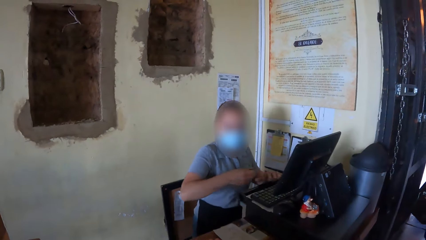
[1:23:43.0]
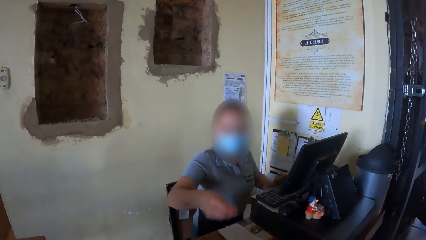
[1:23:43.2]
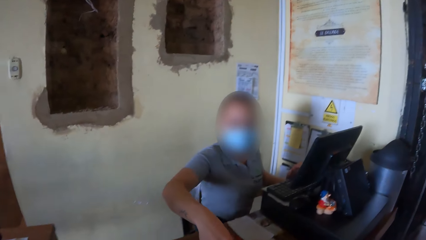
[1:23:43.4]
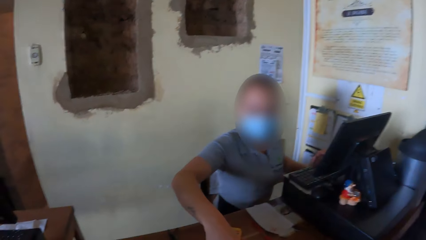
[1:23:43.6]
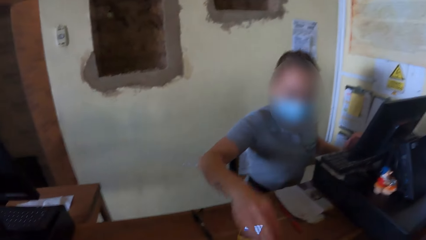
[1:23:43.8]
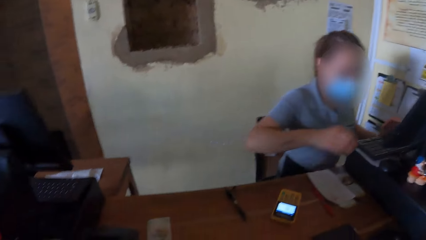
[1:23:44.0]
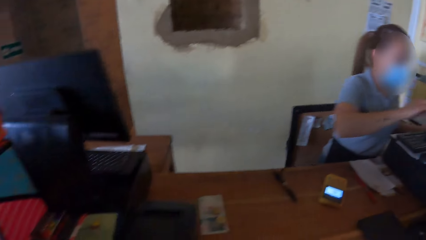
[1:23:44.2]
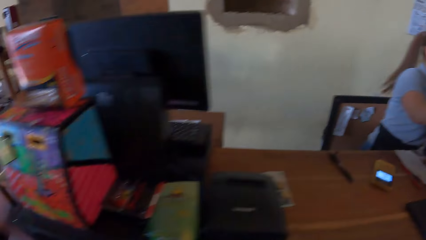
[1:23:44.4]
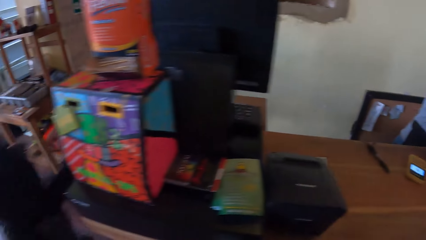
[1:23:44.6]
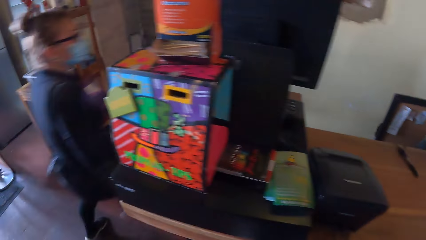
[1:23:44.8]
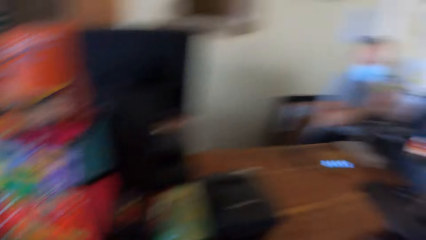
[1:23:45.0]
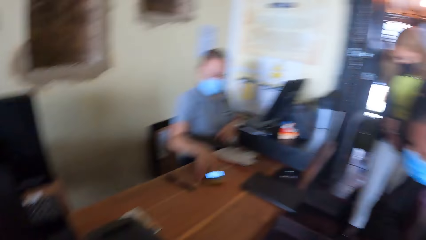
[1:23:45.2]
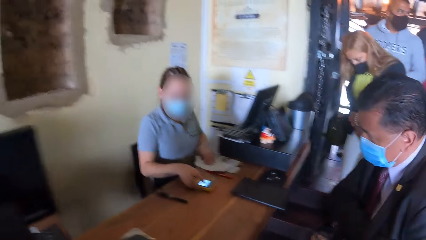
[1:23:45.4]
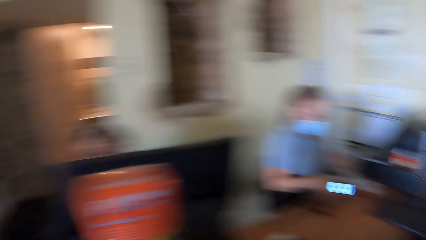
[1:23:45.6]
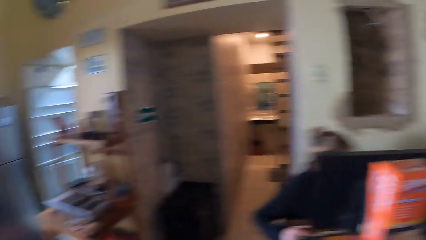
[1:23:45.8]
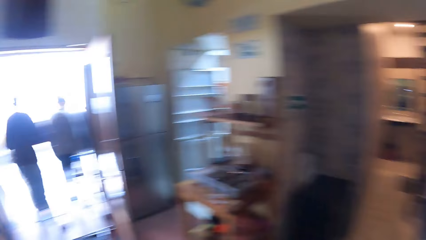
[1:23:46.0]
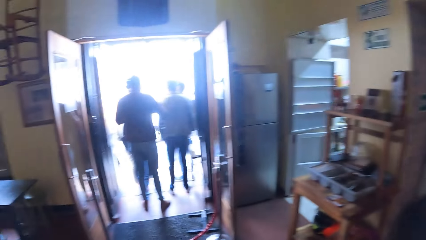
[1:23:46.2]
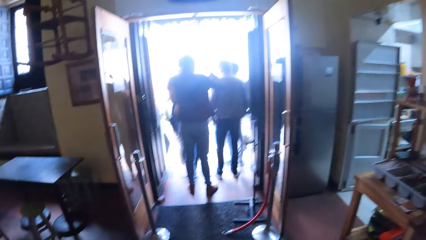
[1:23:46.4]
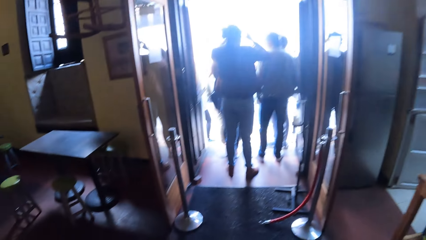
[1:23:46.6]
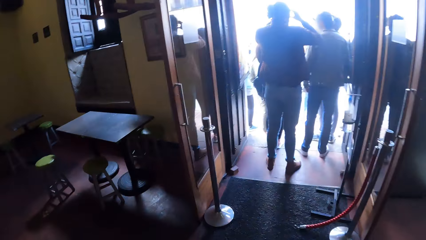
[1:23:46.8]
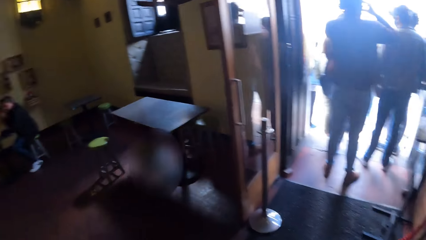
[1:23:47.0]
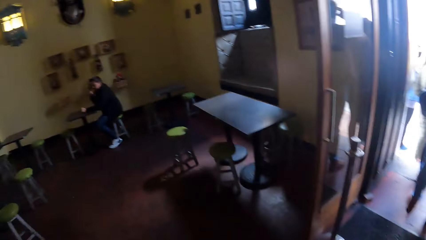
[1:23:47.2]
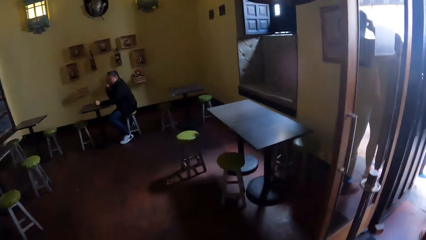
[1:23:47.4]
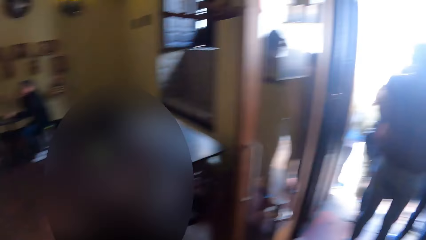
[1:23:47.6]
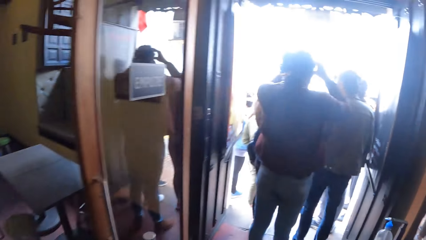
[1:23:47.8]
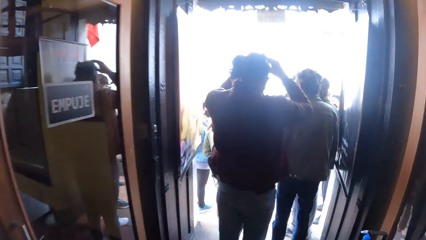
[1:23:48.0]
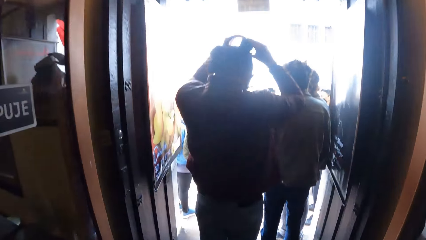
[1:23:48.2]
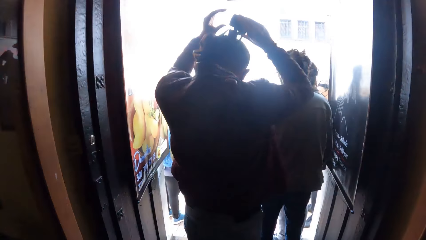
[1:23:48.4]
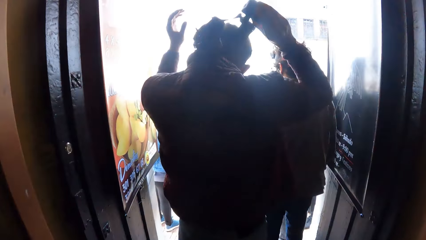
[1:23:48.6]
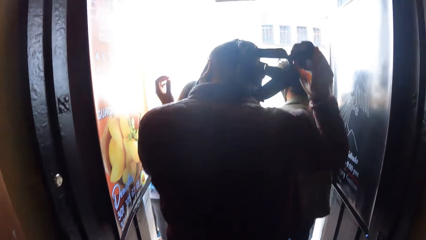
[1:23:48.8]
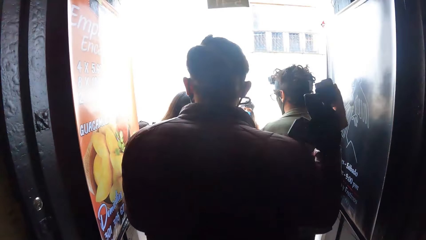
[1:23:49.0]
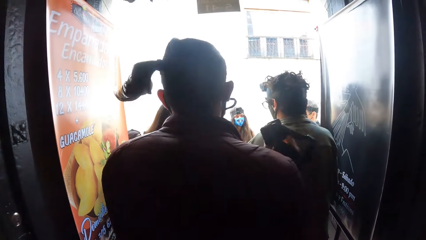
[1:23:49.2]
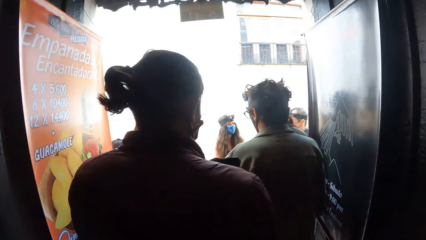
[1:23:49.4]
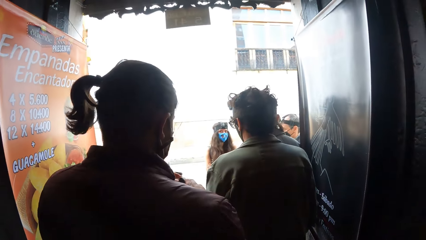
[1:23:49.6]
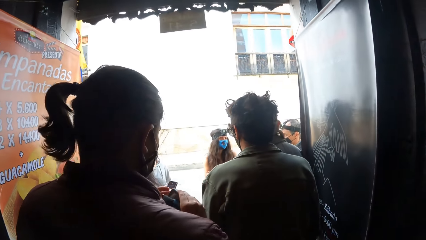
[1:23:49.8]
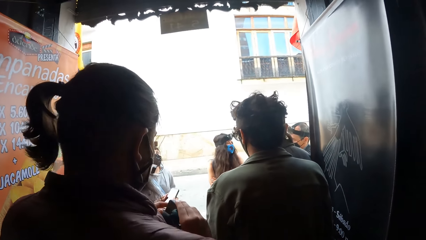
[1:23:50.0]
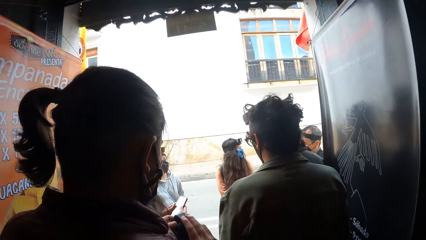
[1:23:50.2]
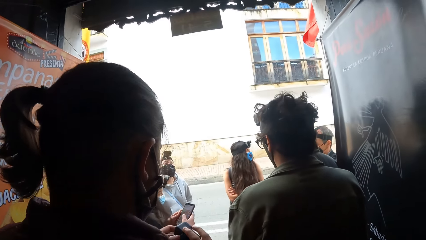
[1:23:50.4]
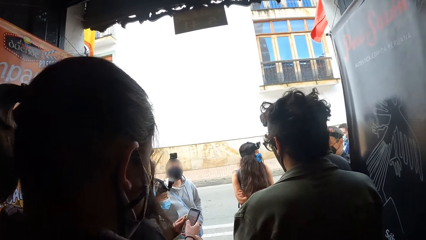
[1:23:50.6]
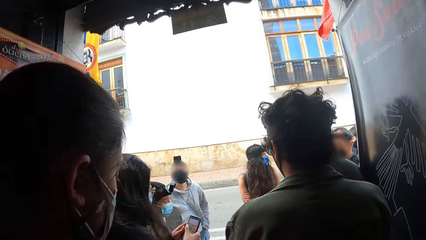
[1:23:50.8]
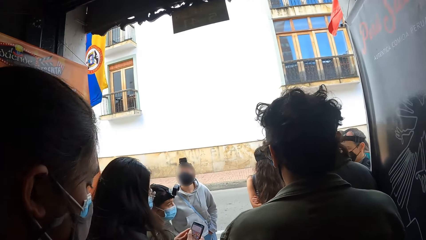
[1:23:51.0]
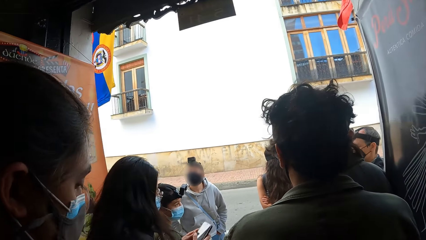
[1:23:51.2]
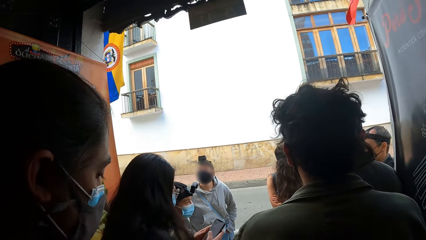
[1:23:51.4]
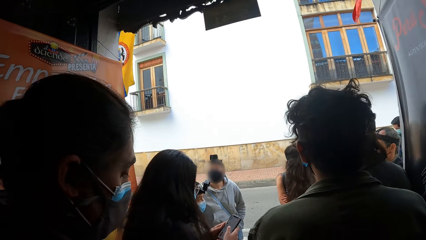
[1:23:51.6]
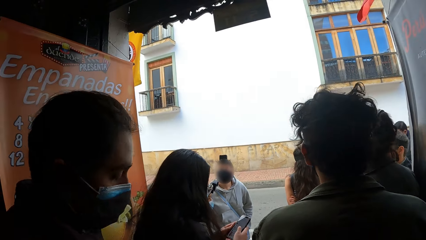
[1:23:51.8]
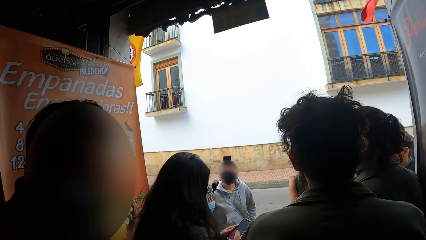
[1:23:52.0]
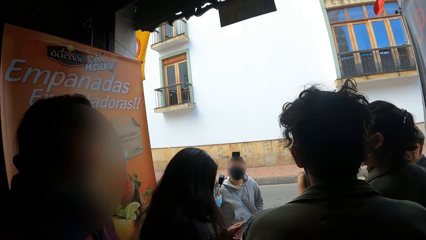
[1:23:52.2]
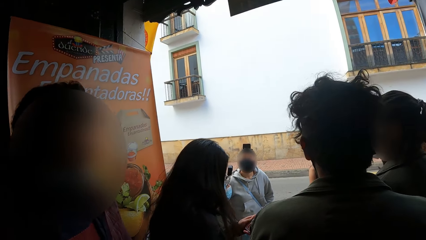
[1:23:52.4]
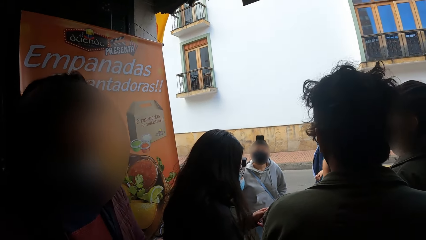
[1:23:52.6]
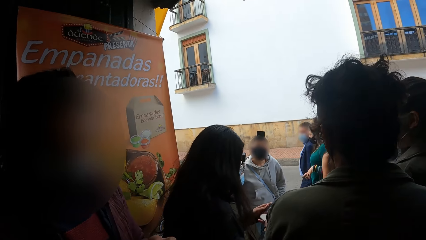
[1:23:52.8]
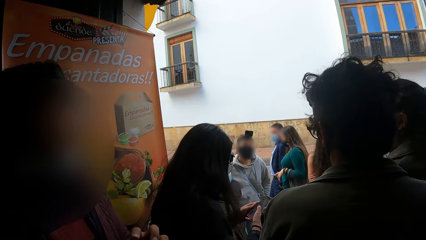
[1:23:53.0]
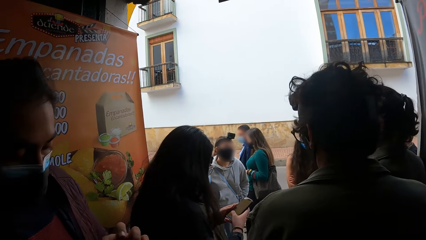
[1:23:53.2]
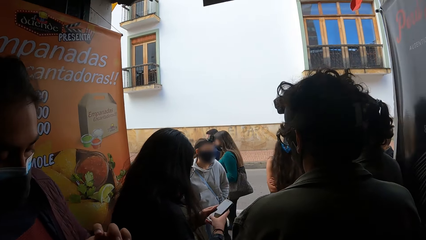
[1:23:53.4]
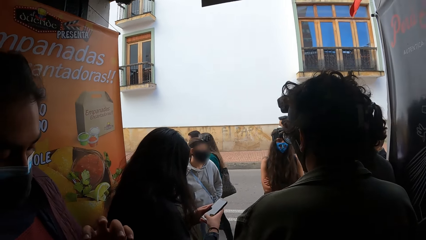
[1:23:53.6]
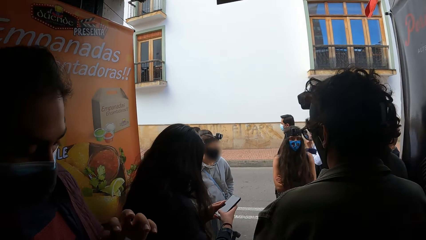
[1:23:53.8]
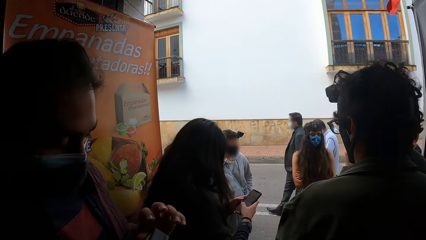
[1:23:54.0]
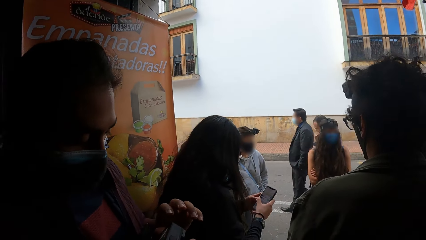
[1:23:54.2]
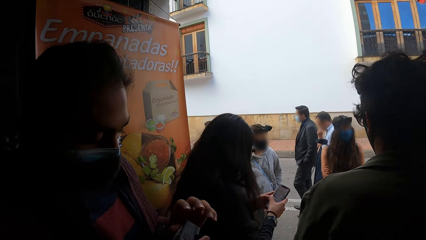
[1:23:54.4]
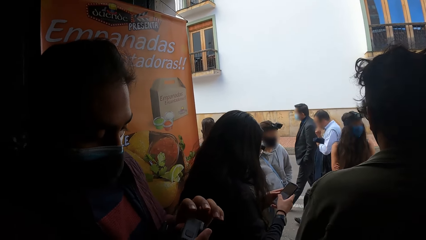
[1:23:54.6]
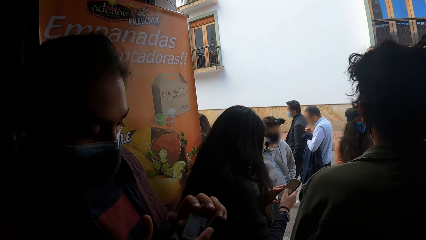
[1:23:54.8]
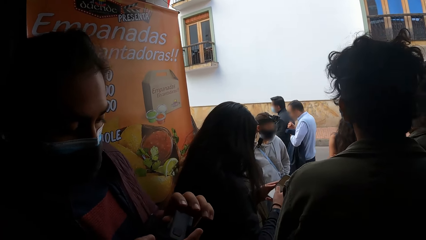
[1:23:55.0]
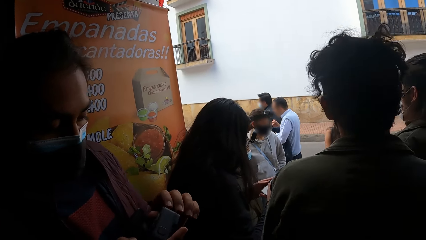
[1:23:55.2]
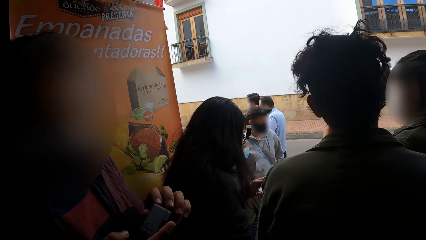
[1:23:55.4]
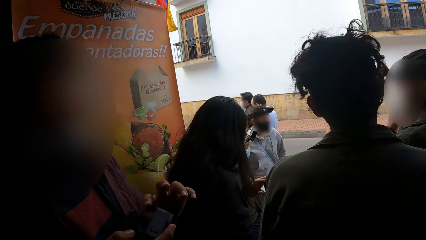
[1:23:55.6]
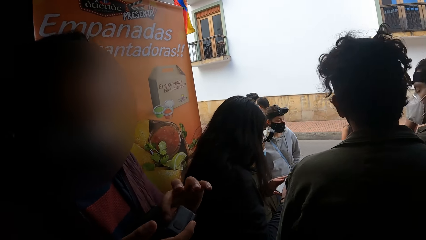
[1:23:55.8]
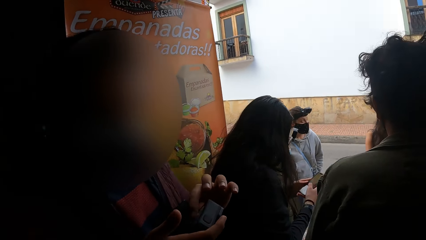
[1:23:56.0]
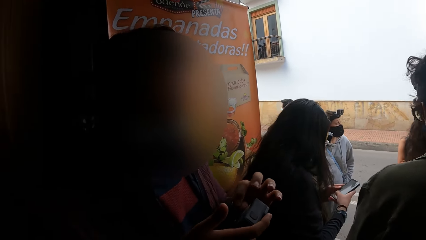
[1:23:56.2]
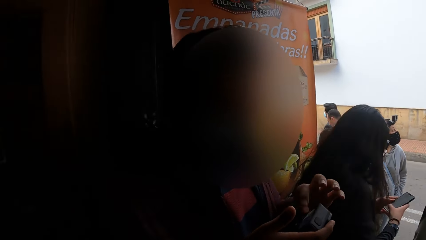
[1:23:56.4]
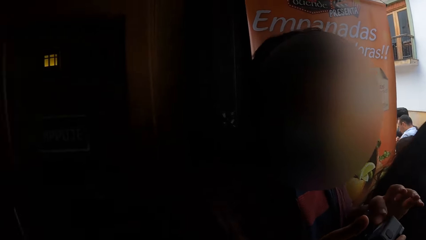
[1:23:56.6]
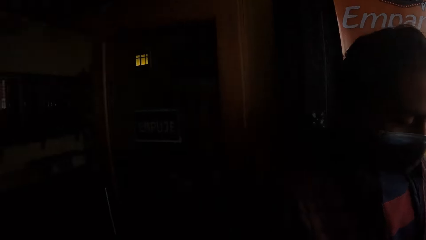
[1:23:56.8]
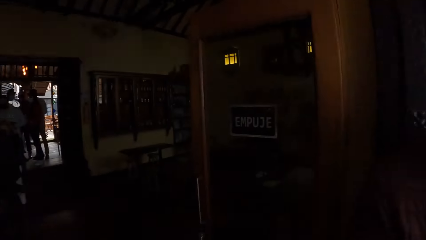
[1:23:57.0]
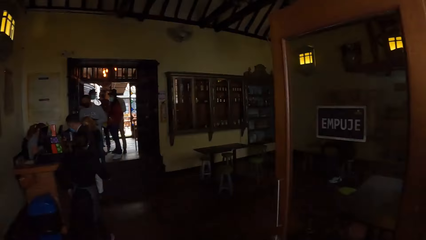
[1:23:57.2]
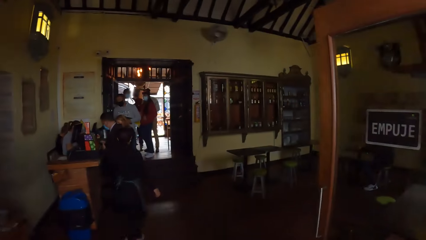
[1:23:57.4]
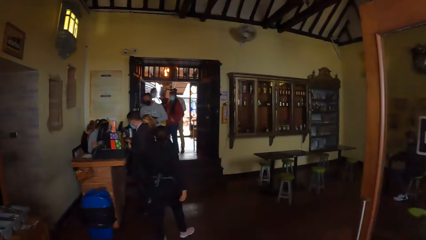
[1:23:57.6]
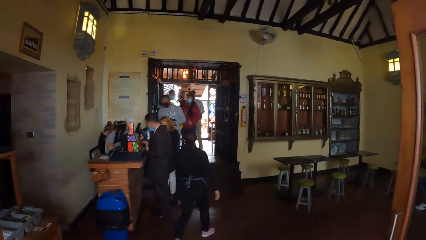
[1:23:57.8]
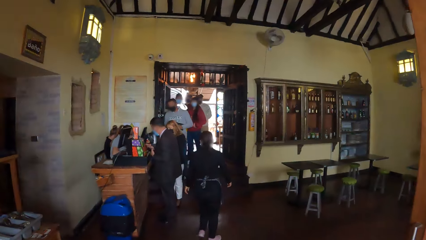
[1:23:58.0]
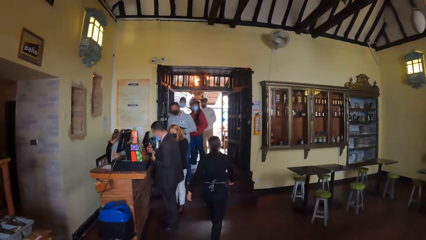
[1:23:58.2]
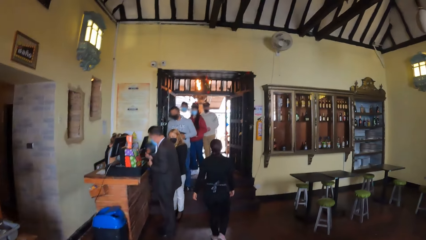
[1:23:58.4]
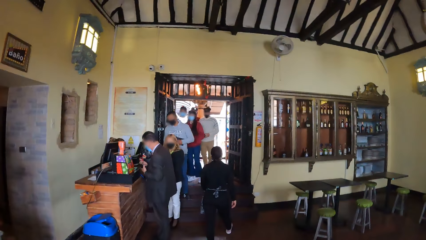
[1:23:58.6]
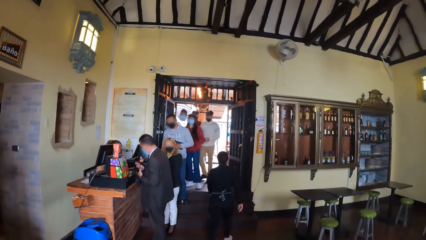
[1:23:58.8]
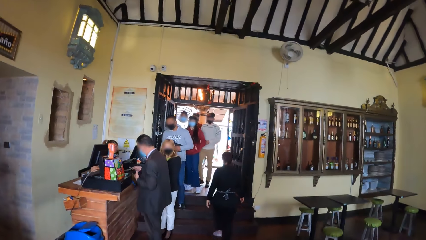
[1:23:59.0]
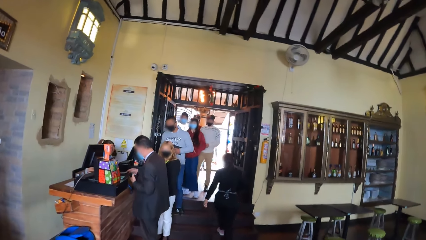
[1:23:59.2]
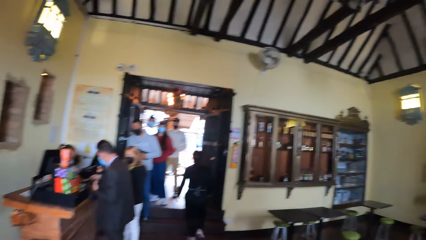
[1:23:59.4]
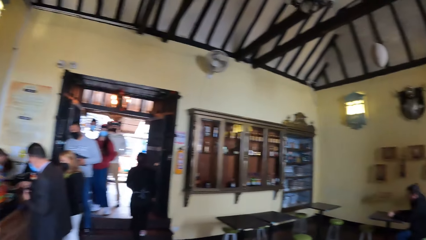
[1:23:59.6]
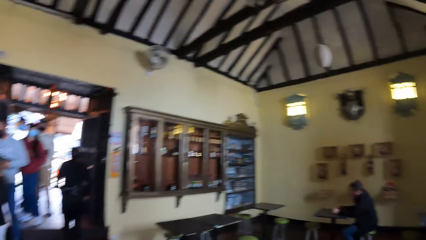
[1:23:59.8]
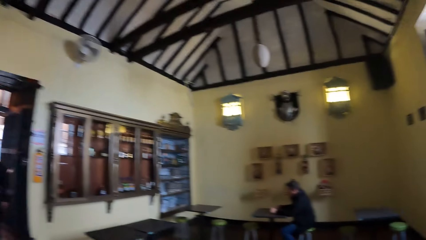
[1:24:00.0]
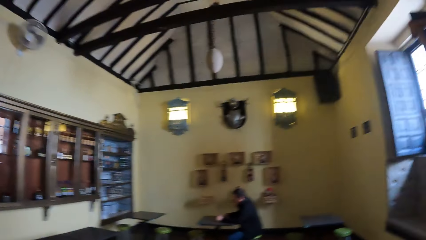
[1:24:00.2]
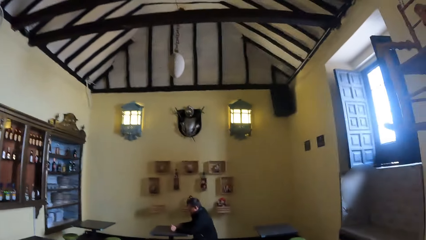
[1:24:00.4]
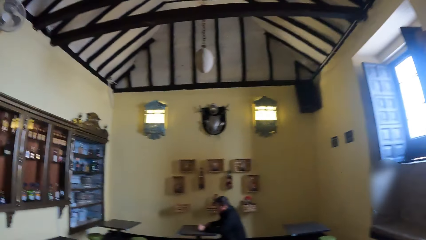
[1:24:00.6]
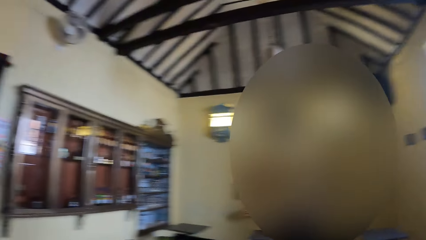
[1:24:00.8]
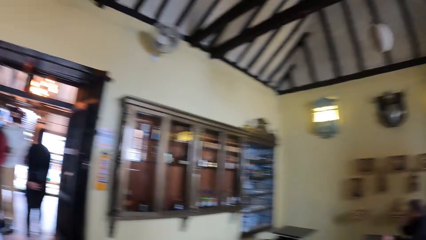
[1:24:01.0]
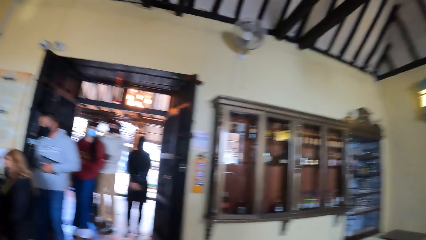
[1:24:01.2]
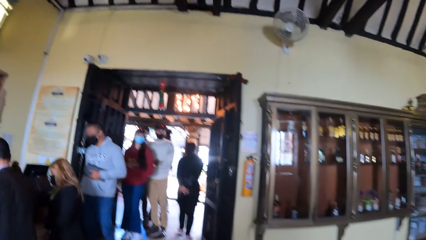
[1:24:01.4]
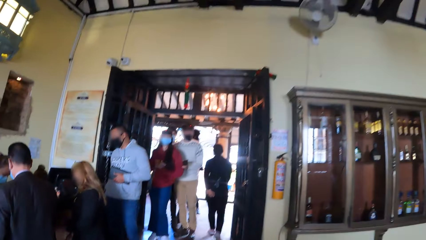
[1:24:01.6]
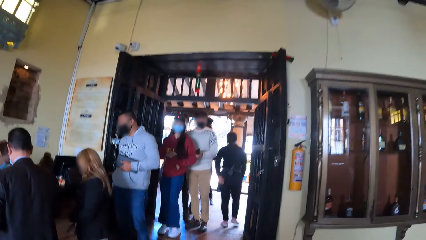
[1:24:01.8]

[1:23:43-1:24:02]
The camera wearer converses with the woman. They walk out of the building. They walk in the restaurant. The man removes a device on his head with his right hand. A woman holds the device in her hands. Another woman presses a phone in her hands. The camera wearer converses with the first woman. The man presses the device in his right hand with his left hand. The camera wearer walks into the restaurant.
